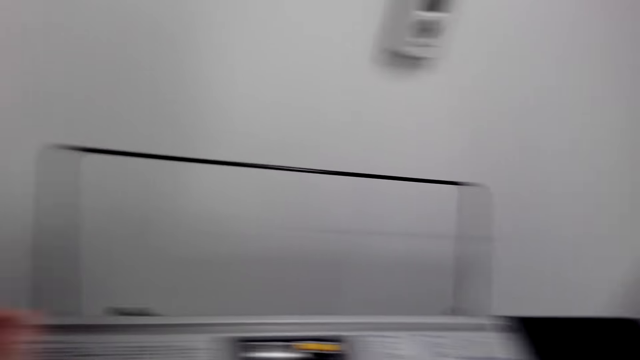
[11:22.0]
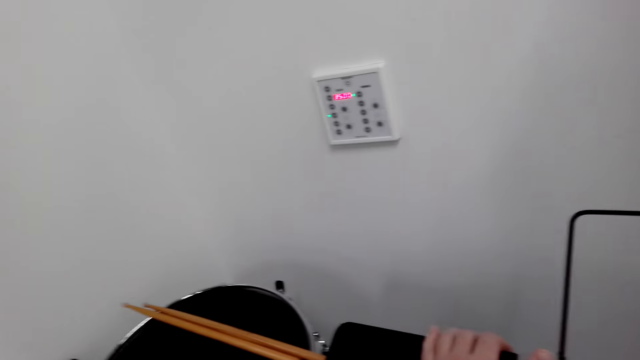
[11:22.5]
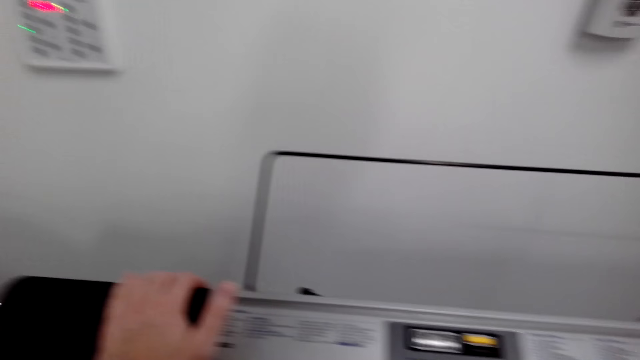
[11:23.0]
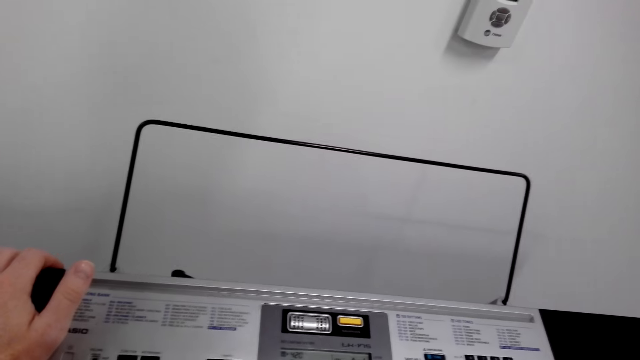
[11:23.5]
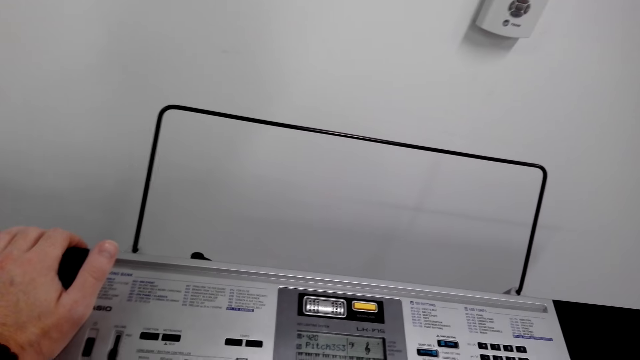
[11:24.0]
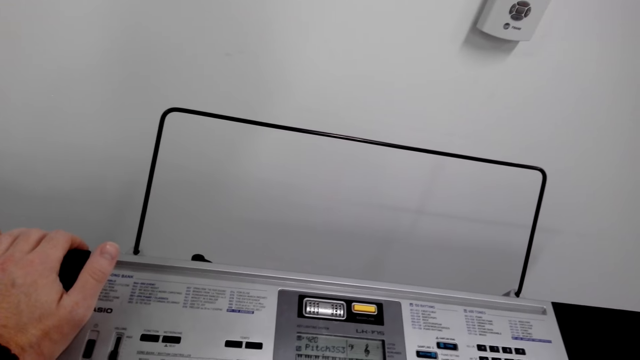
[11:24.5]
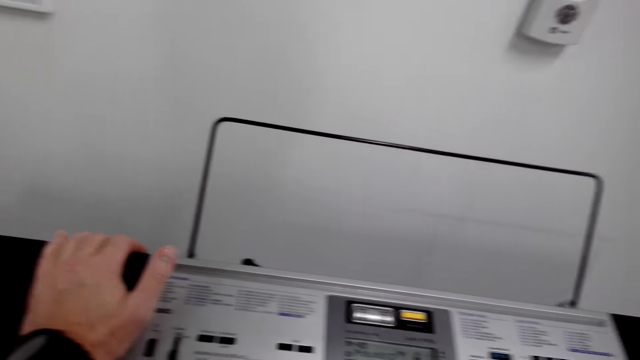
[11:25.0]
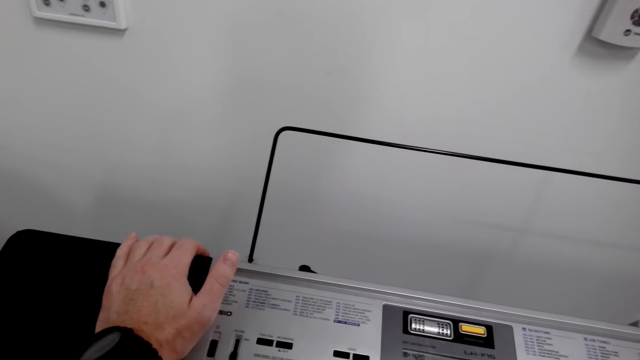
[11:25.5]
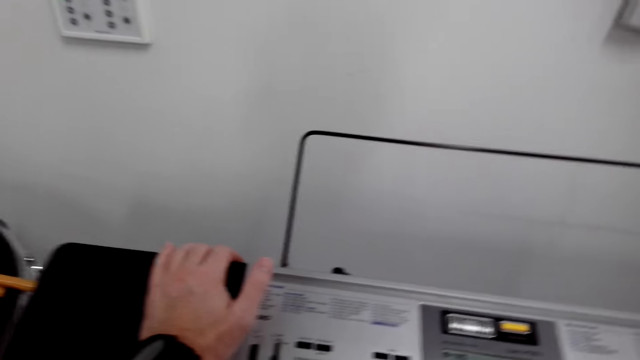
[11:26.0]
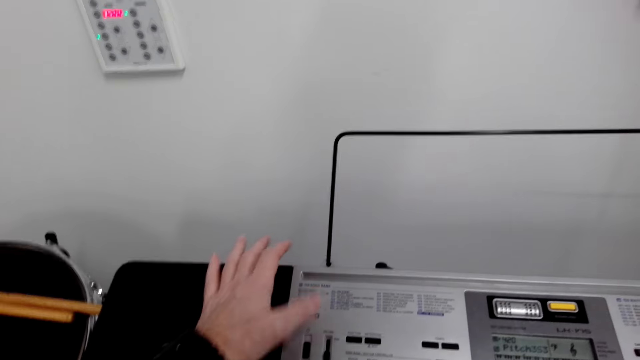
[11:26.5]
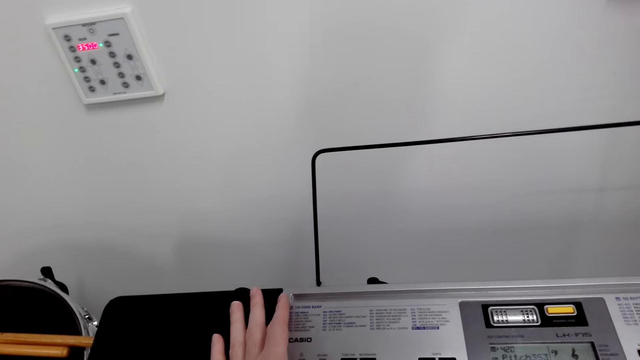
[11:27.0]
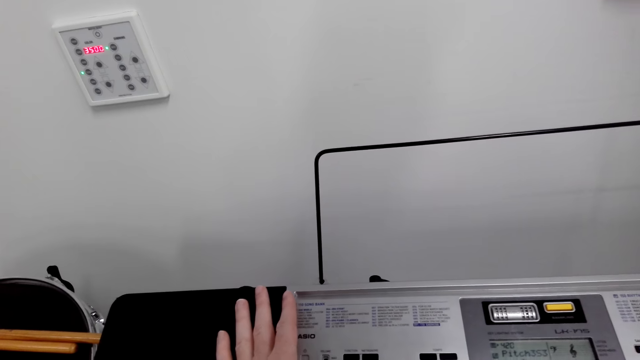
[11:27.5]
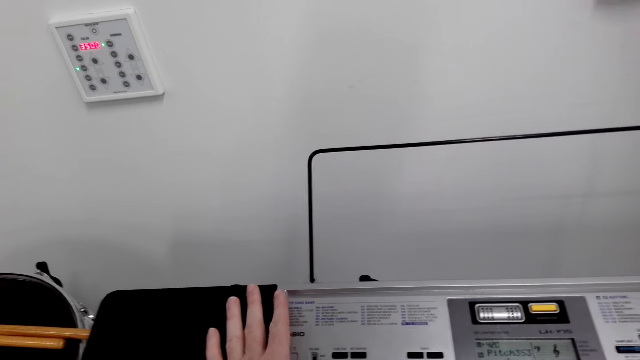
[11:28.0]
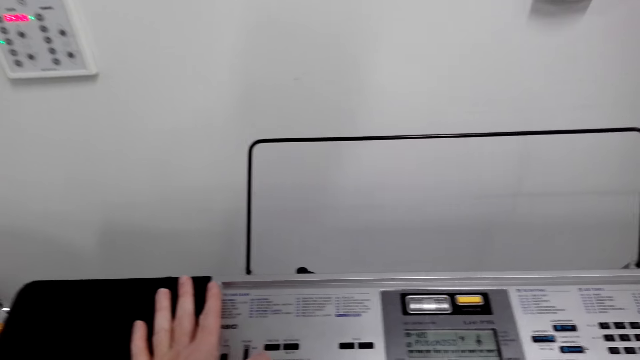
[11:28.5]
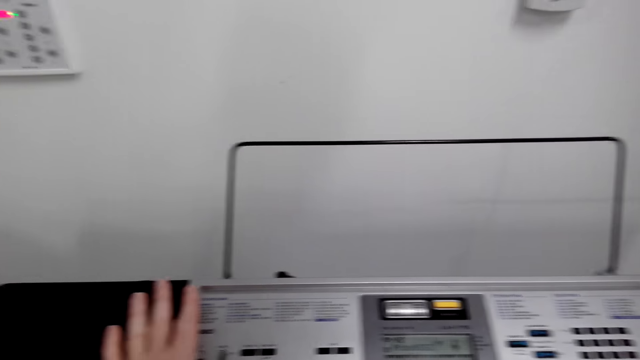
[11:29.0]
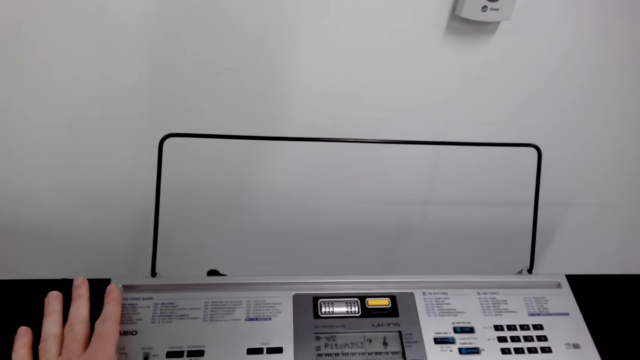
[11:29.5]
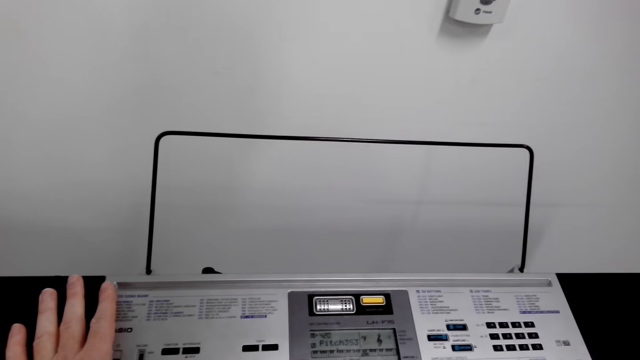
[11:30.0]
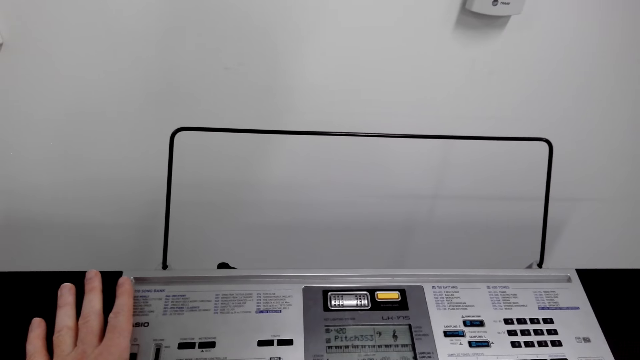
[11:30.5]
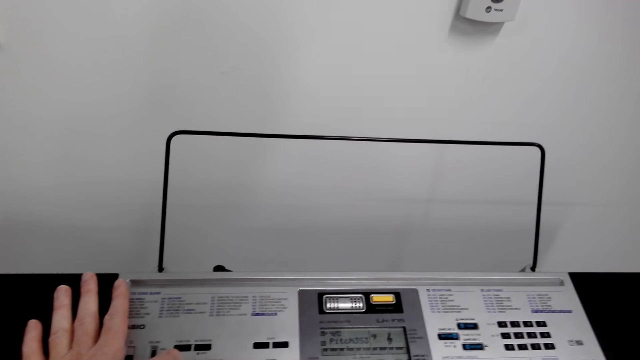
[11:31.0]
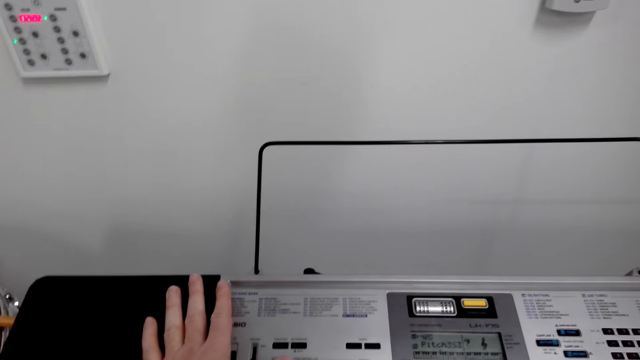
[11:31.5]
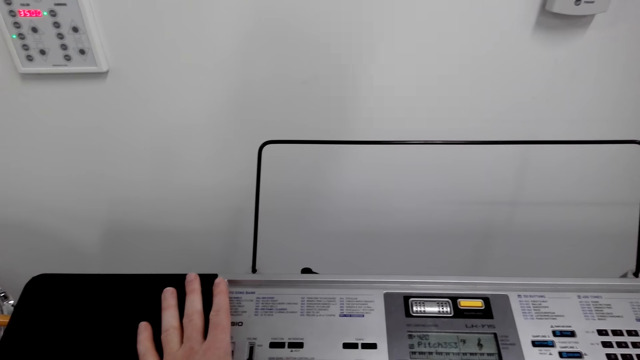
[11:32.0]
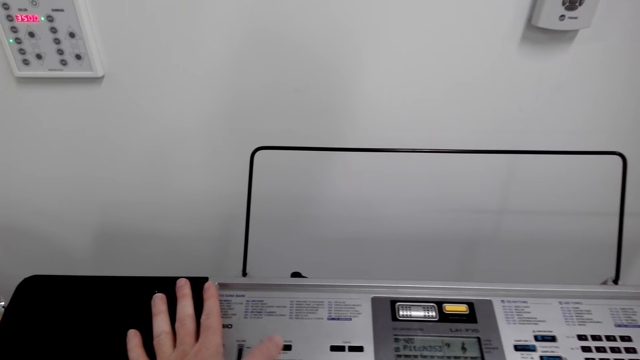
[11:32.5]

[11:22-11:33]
The camera wearer operates the piano. They play the piano.

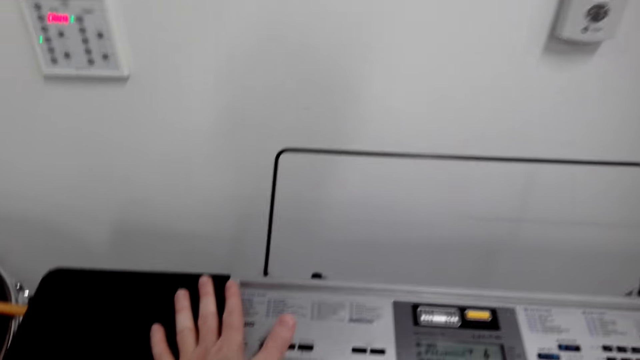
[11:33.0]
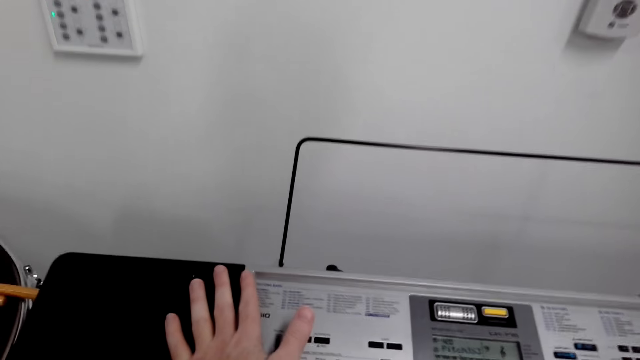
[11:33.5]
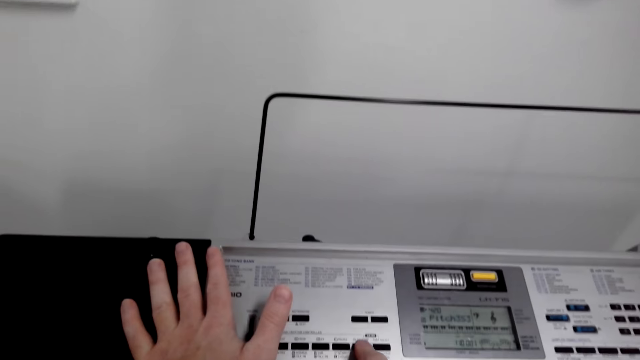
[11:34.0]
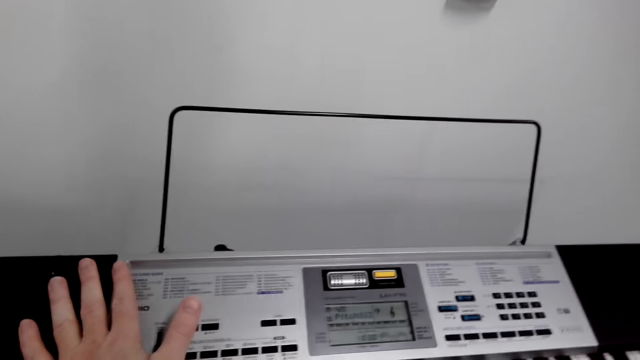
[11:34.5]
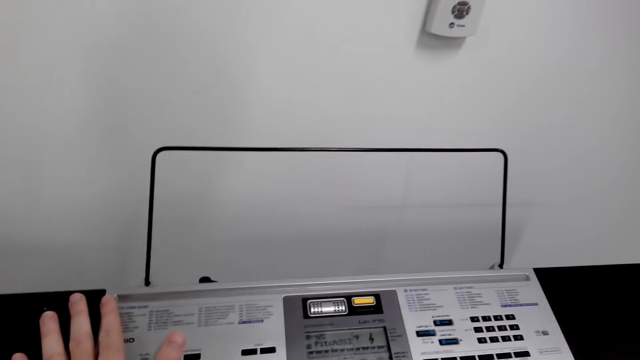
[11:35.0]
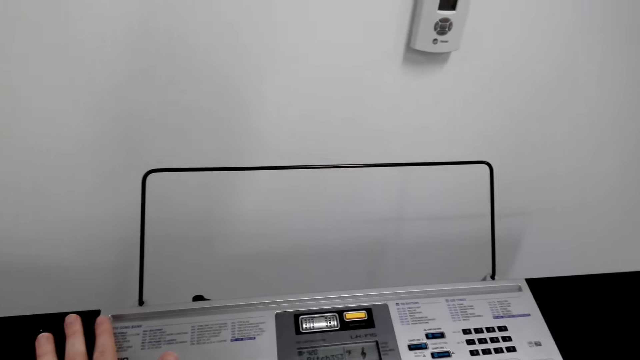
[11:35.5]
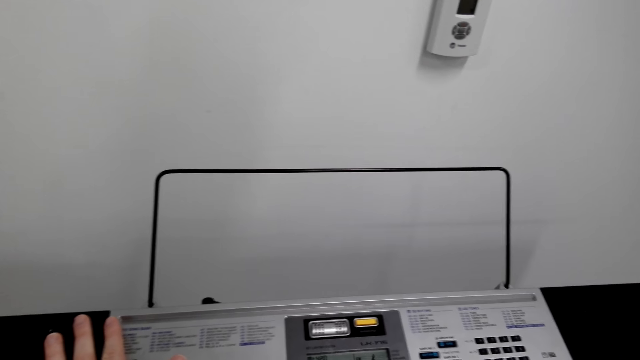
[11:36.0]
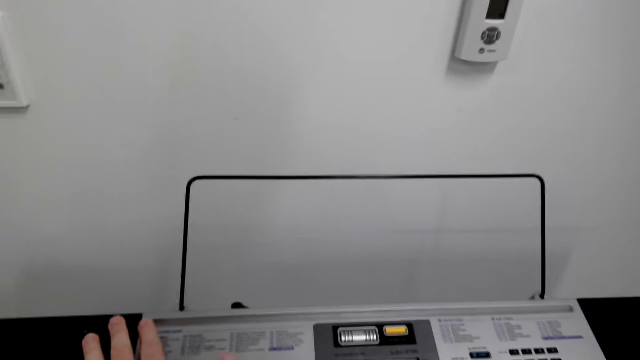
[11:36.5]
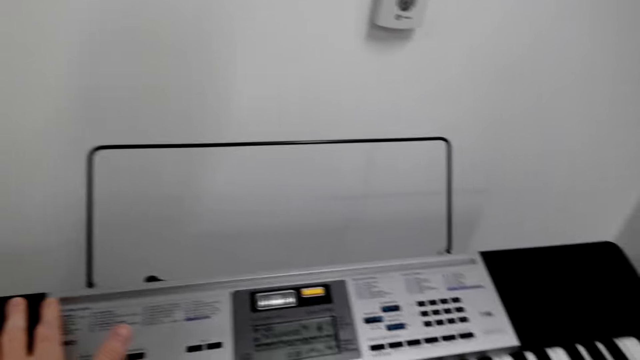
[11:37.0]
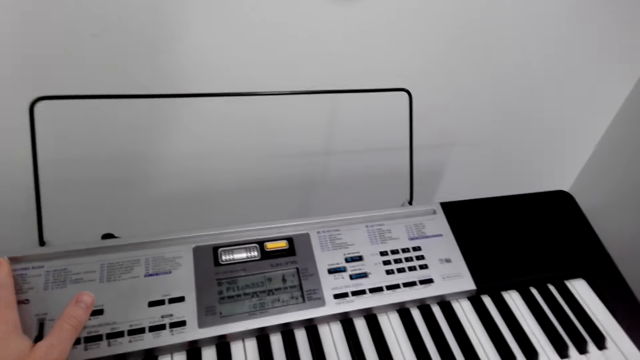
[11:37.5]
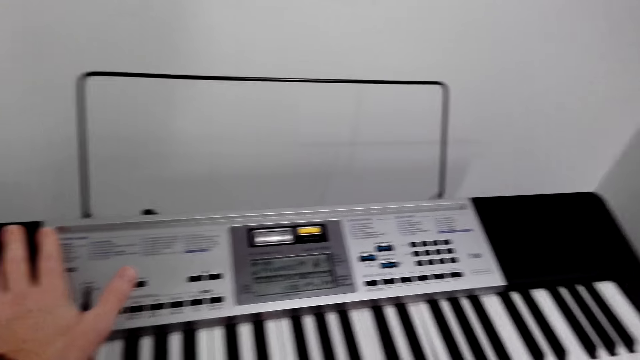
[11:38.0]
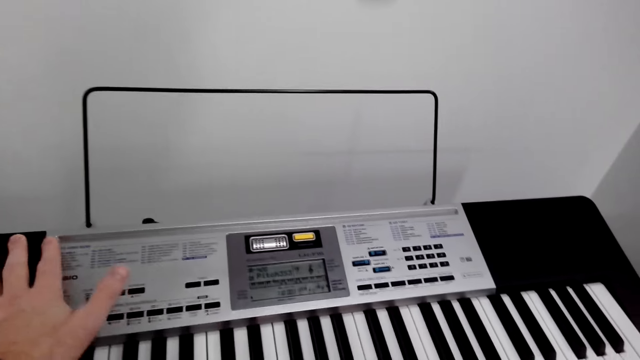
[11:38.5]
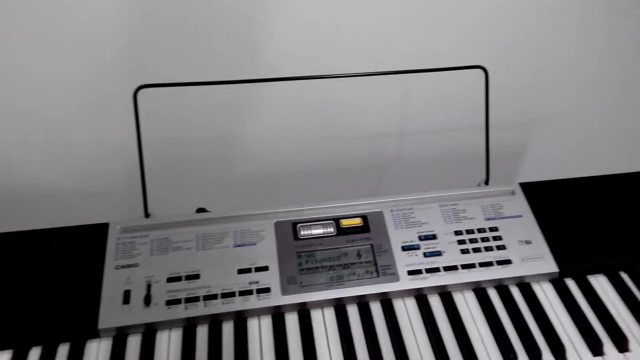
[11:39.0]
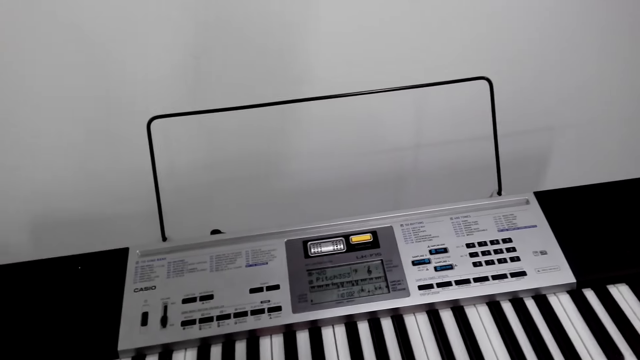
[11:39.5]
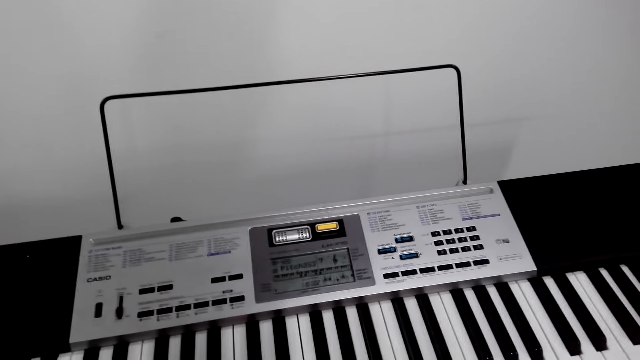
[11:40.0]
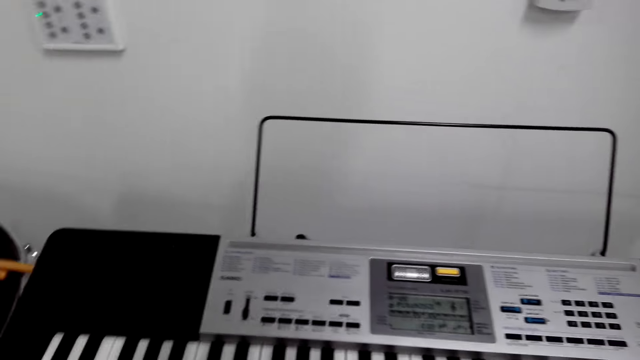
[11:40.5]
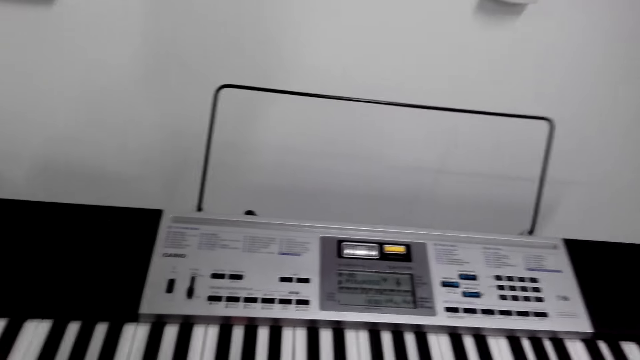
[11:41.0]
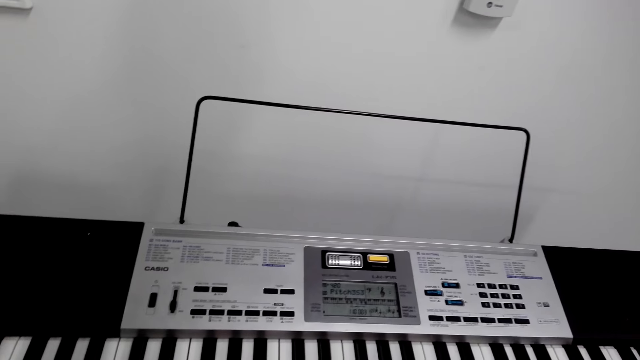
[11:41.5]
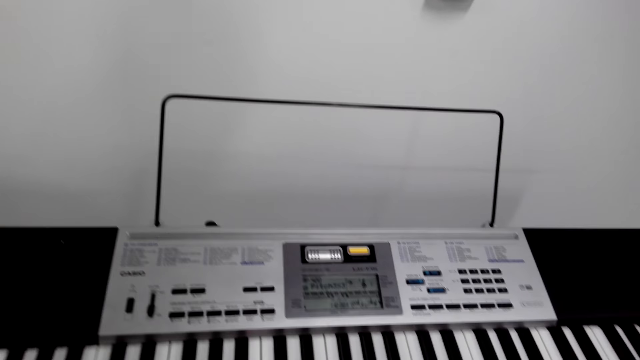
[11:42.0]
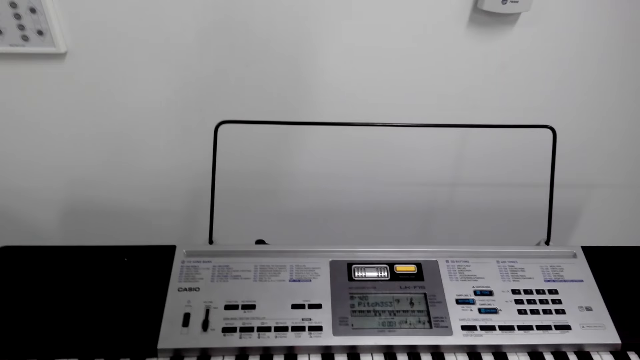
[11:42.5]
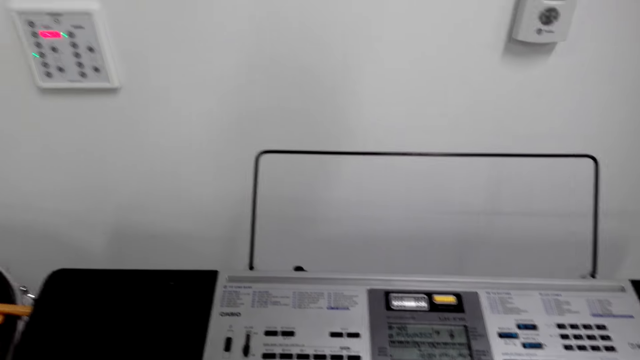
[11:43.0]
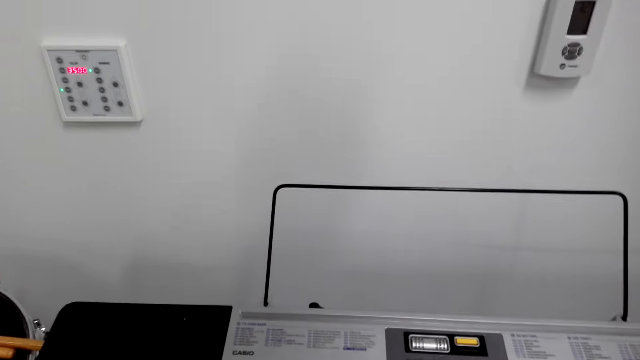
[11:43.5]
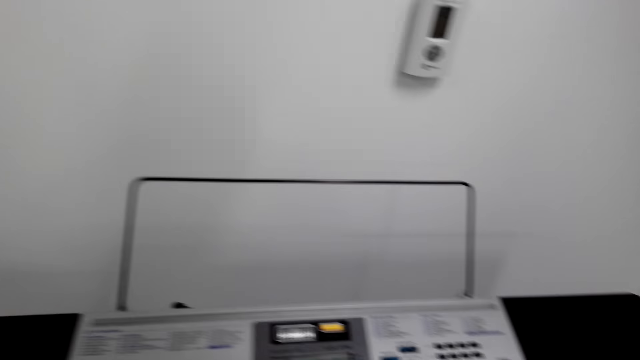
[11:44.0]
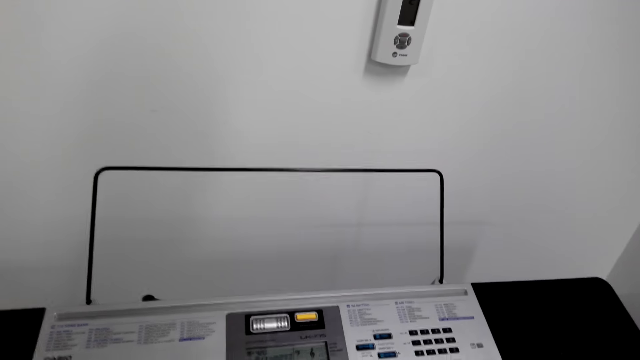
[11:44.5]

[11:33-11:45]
The camera wearer operates the piano. They play the piano.
